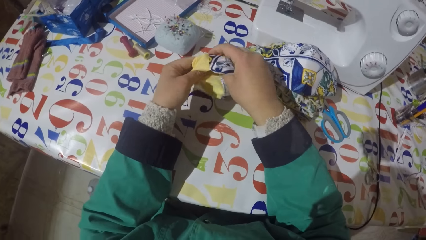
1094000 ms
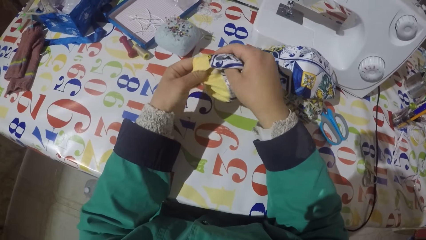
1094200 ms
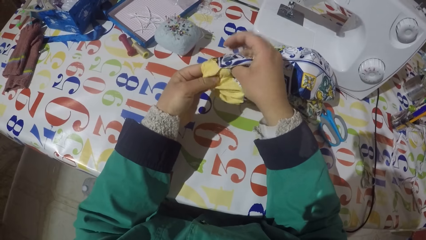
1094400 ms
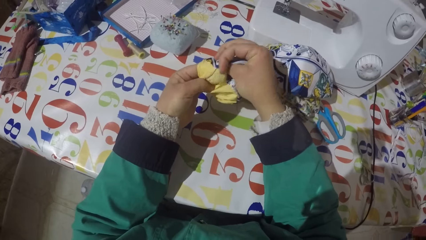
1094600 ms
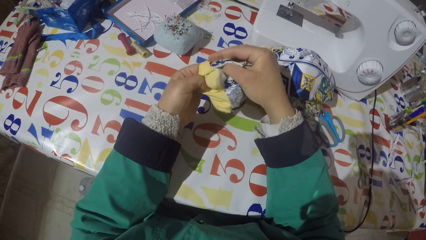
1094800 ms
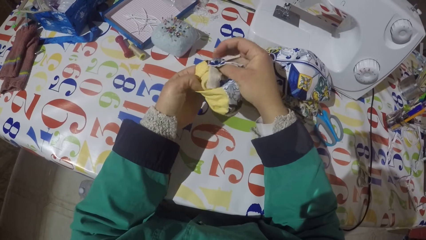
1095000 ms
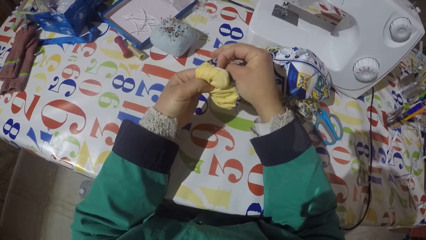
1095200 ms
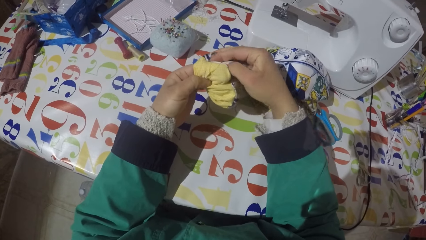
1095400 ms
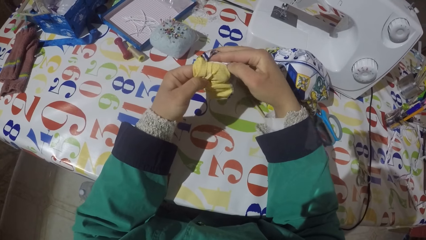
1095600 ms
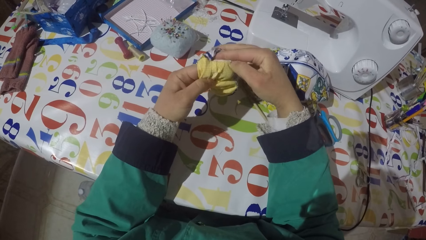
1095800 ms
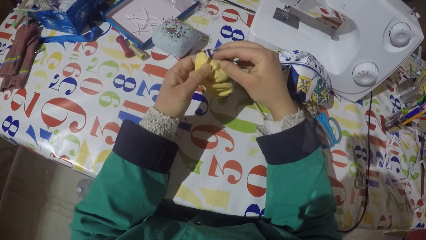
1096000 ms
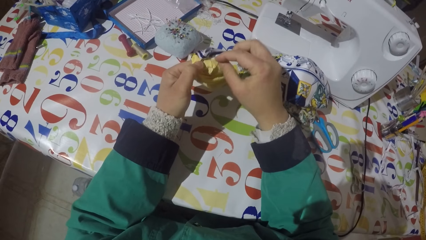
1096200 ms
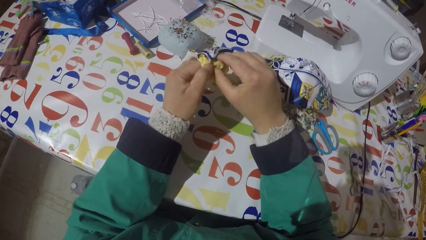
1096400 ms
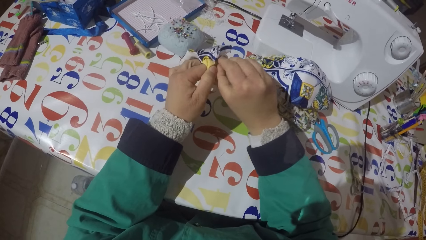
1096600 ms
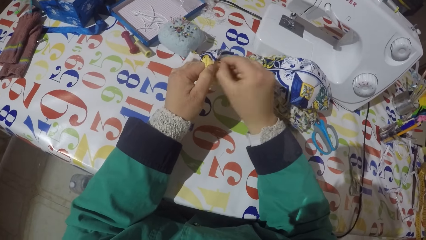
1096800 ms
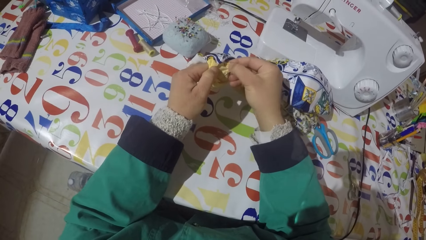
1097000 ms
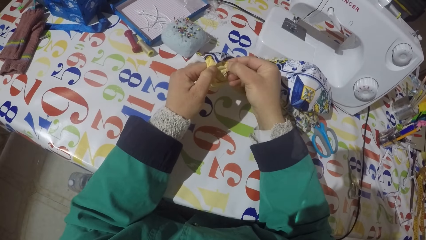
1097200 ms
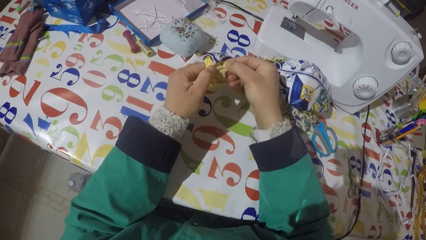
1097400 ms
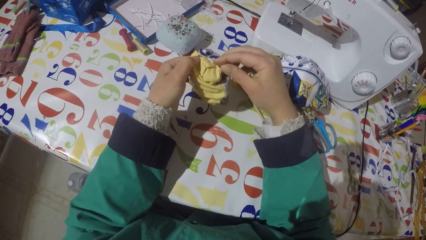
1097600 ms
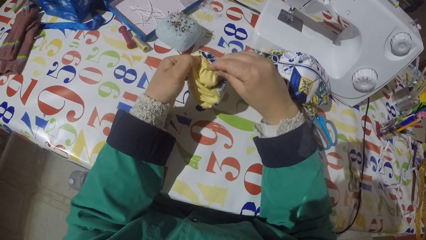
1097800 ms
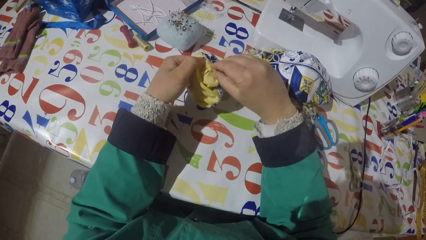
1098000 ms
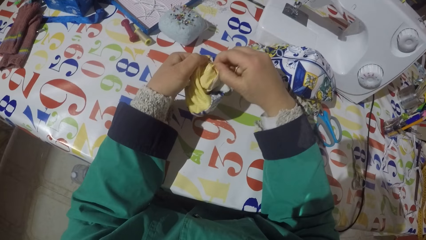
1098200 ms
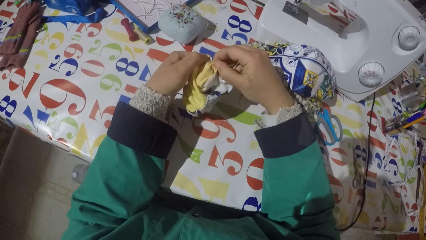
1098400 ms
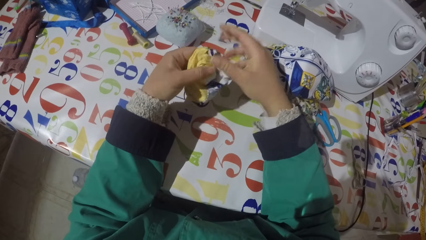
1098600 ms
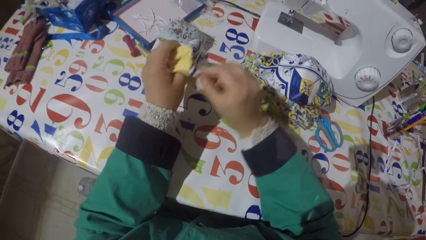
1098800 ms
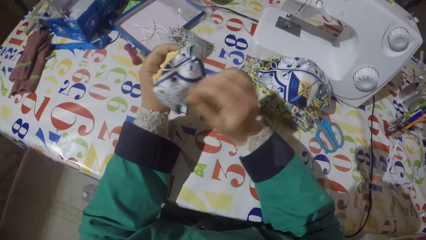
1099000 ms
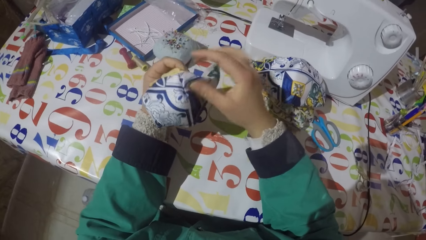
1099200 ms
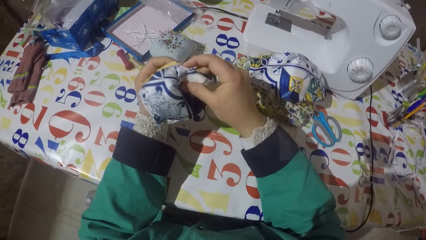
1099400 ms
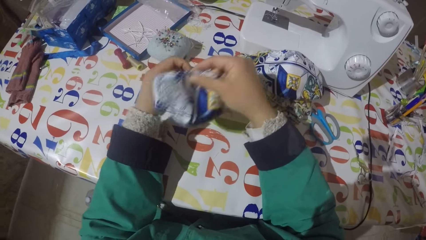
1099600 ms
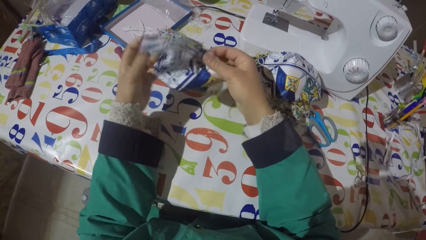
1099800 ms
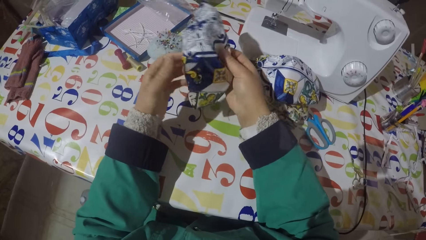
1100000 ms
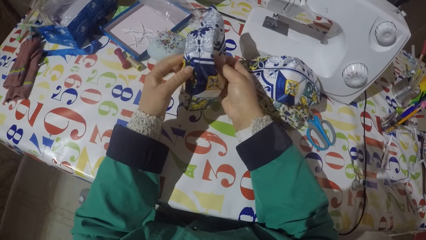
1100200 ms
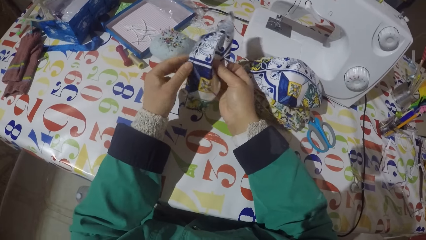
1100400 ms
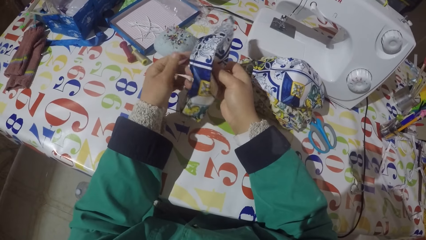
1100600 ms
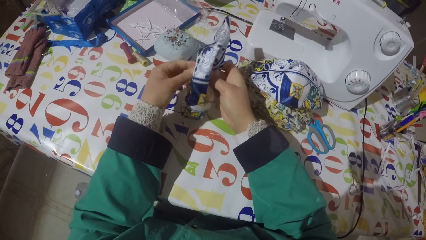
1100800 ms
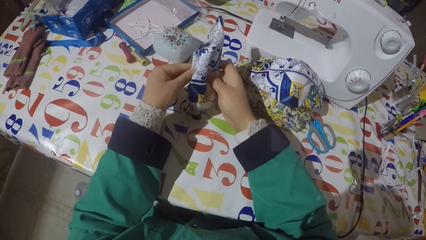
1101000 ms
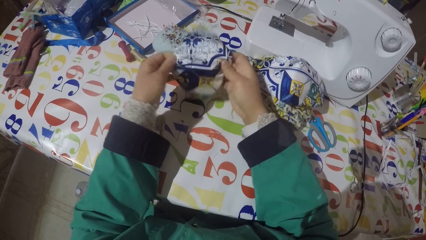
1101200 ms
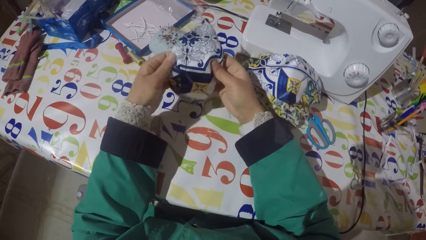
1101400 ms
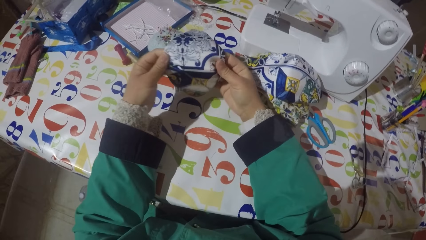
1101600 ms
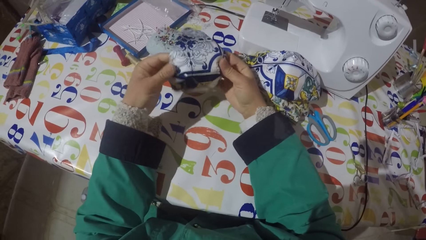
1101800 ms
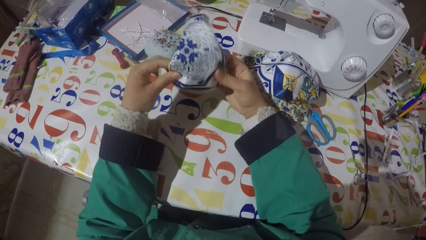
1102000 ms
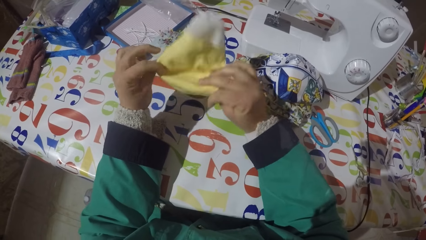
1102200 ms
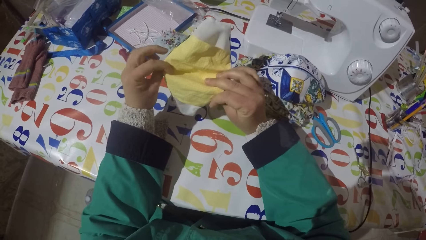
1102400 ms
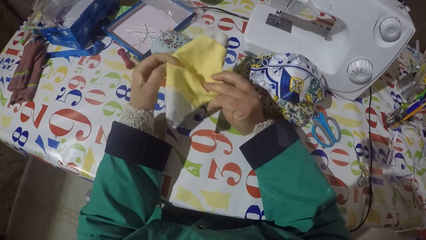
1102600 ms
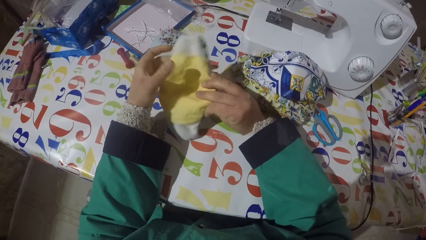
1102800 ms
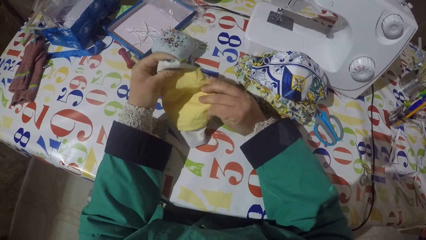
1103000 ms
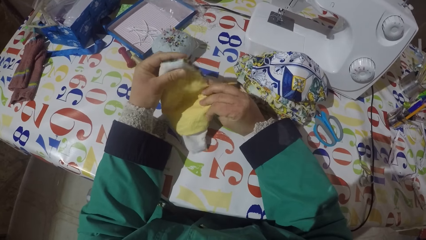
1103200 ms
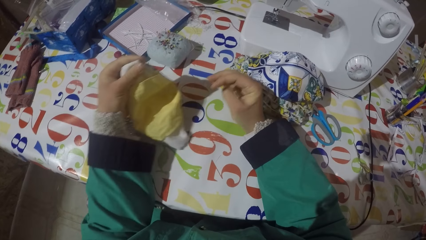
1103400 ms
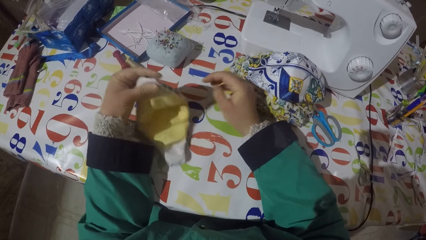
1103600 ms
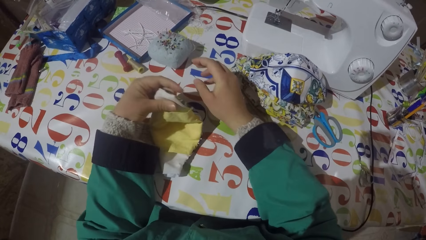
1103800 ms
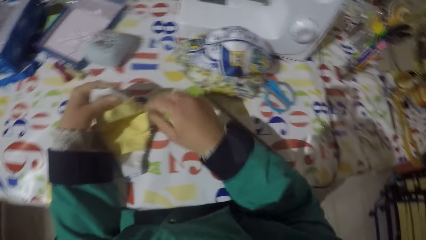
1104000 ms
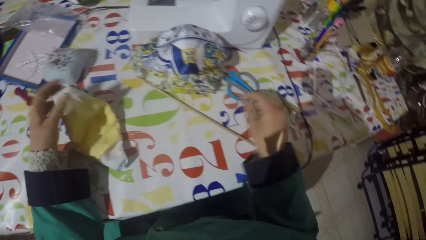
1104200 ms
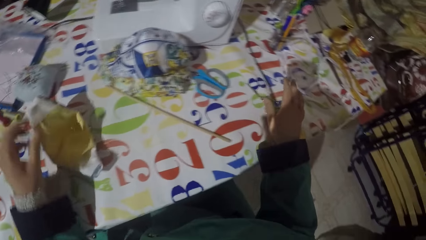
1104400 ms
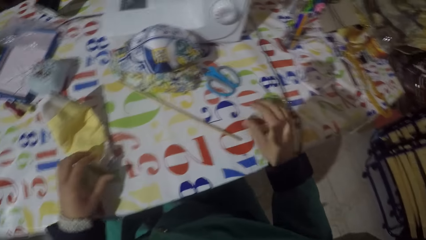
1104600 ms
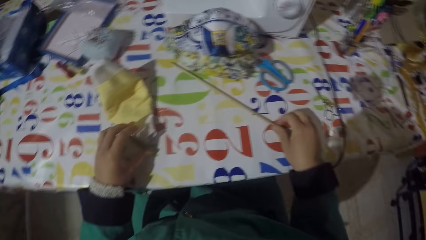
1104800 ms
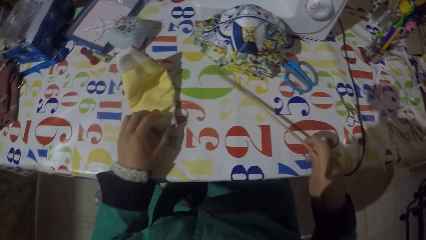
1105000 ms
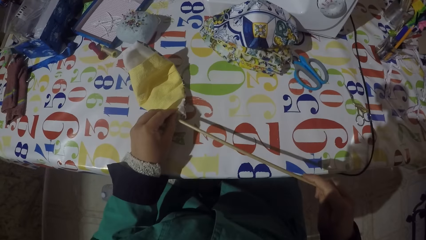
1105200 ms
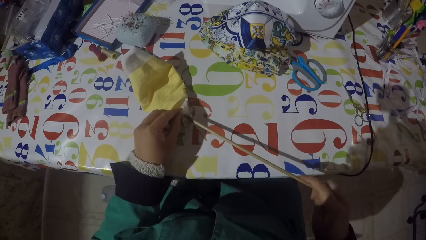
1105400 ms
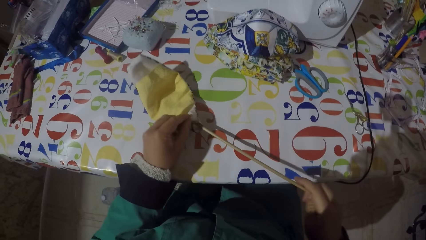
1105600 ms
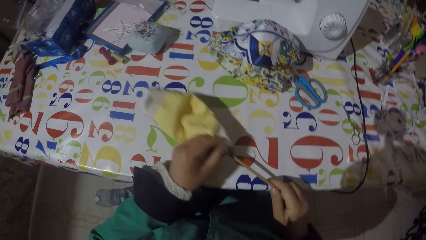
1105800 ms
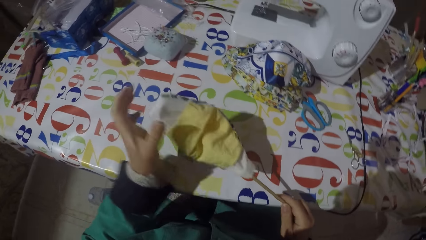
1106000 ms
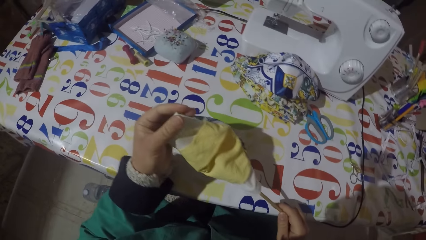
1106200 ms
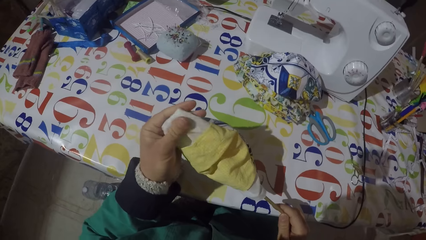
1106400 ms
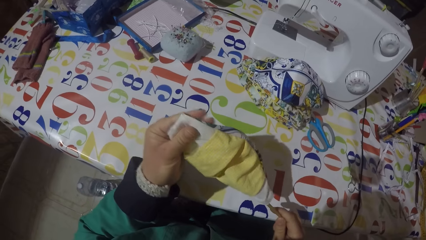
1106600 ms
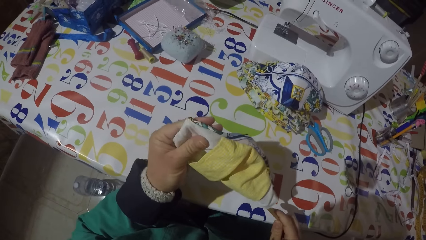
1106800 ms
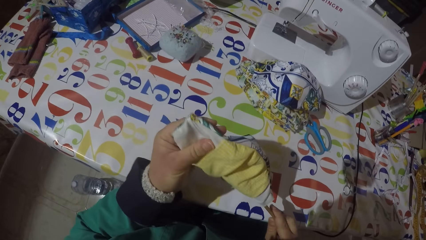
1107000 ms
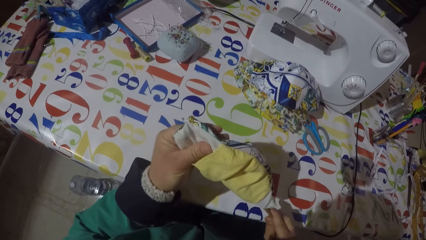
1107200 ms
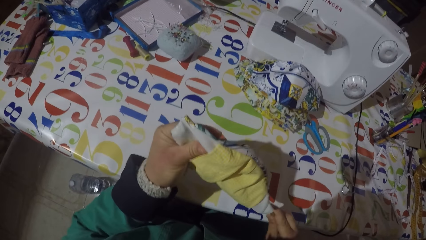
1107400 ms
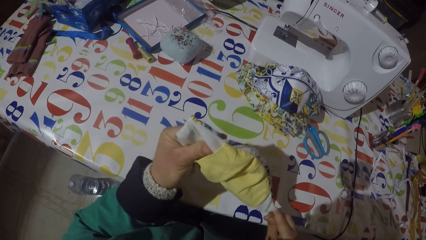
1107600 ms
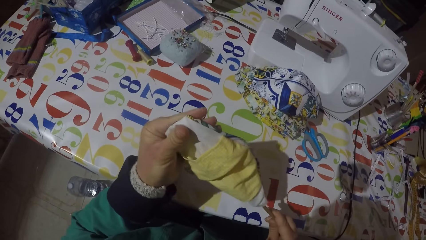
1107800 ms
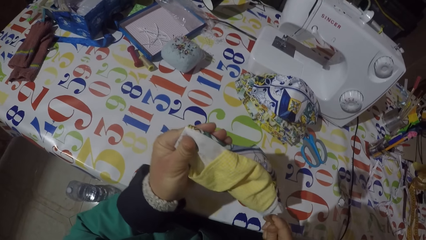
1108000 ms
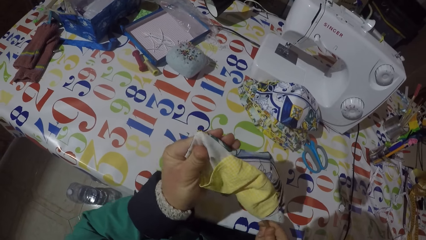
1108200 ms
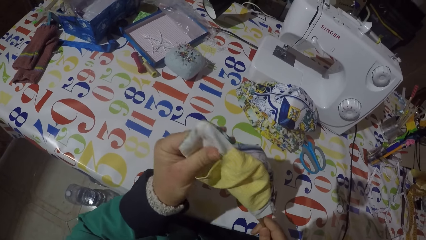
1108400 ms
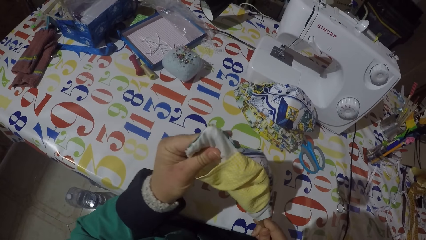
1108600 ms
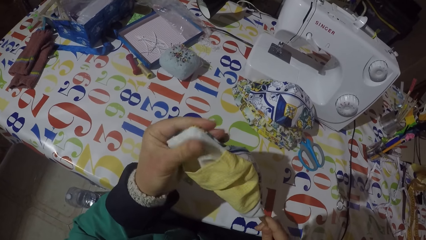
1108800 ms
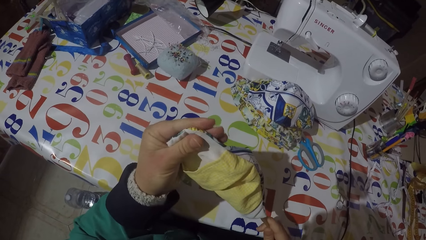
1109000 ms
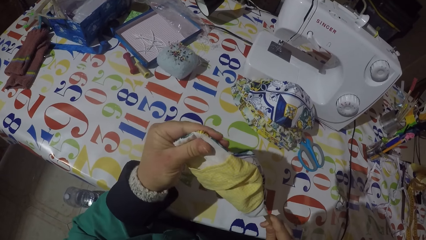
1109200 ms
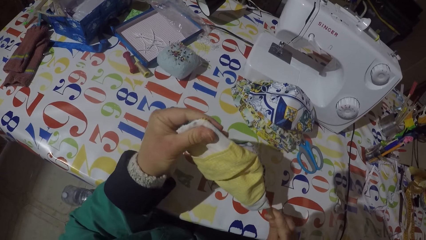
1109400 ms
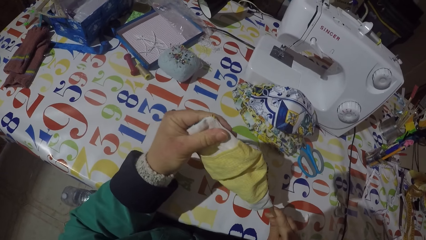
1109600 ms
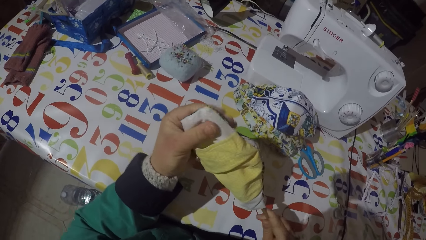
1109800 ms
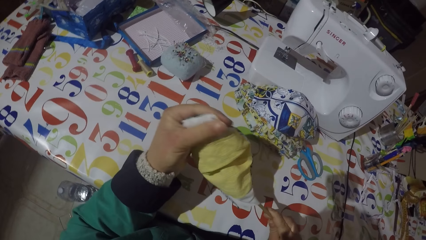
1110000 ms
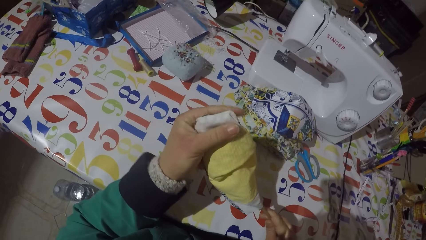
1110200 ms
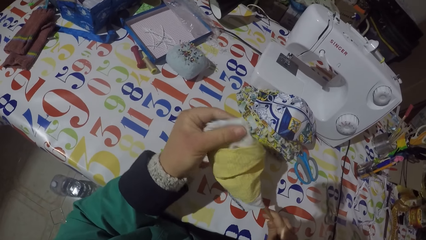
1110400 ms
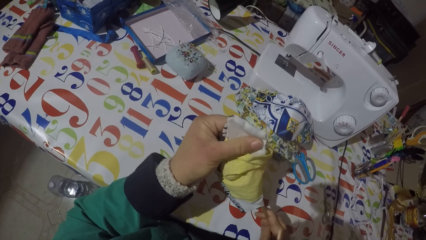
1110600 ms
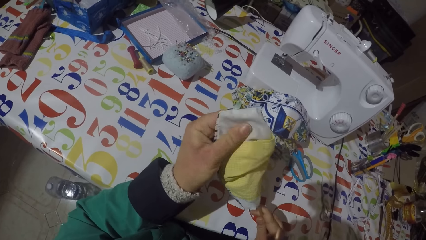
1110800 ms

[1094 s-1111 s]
The camera wearer straightens the face mask or piece of garment. He turns the mask. He straightens the mask. He turns the mask. He holds the piece of garment with his left hand. He puts the piece of garment on the table. He picks a stick from the table. He holds the piece of garment with his left hand. He pushes the garment edges with the piece of stick. He inserts the stick in the mask.
